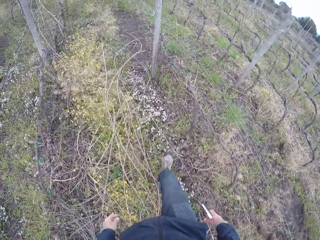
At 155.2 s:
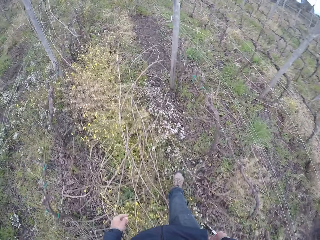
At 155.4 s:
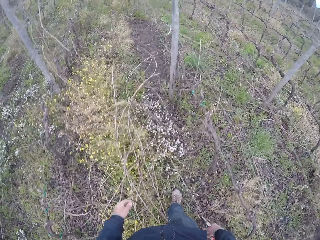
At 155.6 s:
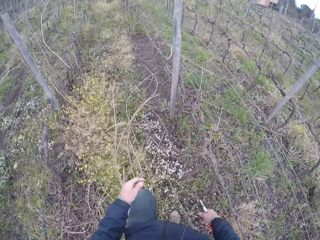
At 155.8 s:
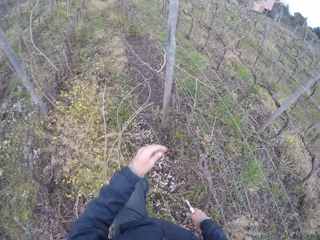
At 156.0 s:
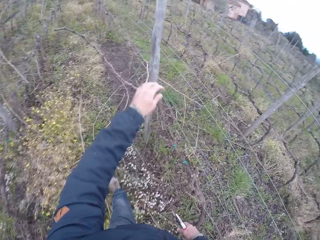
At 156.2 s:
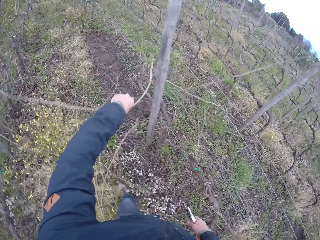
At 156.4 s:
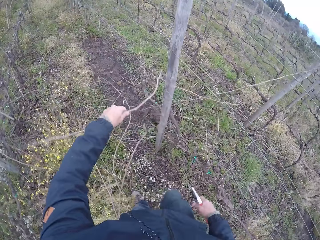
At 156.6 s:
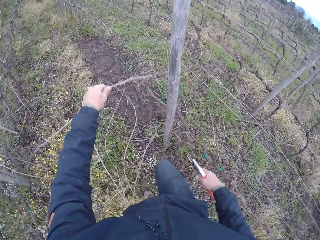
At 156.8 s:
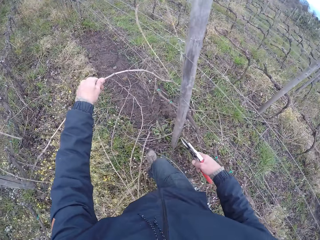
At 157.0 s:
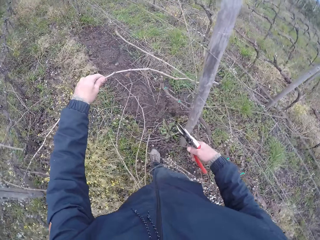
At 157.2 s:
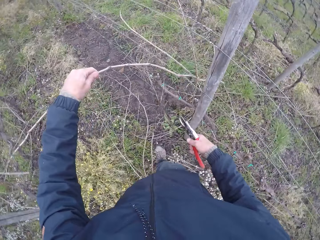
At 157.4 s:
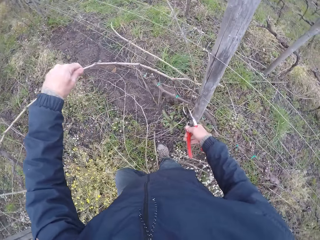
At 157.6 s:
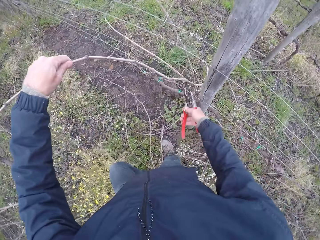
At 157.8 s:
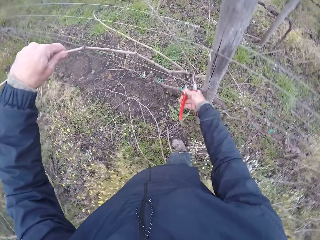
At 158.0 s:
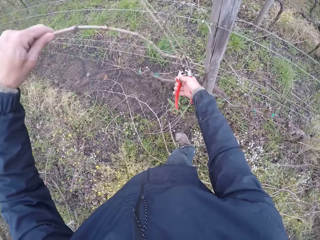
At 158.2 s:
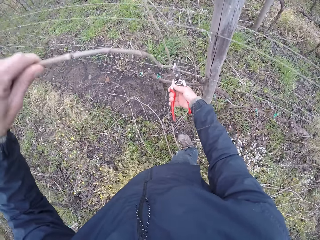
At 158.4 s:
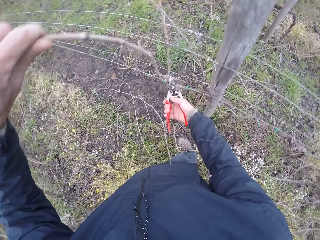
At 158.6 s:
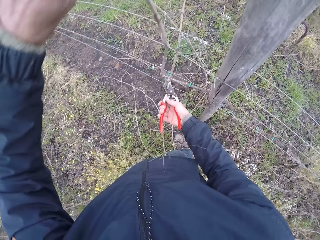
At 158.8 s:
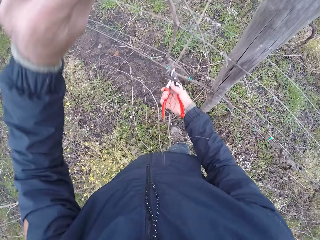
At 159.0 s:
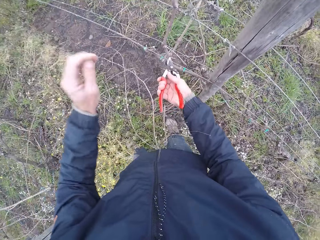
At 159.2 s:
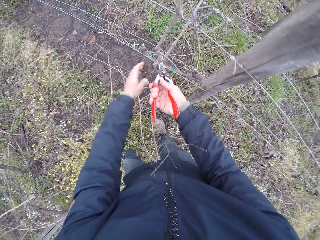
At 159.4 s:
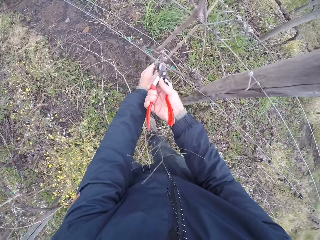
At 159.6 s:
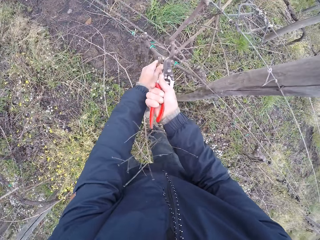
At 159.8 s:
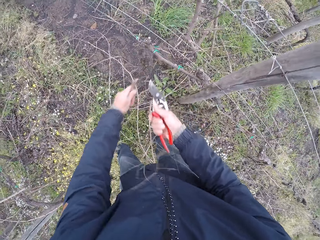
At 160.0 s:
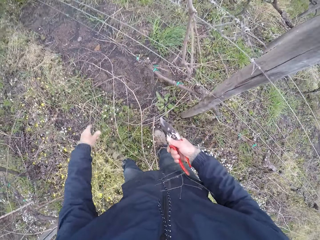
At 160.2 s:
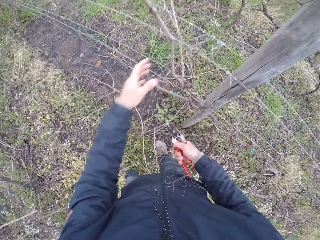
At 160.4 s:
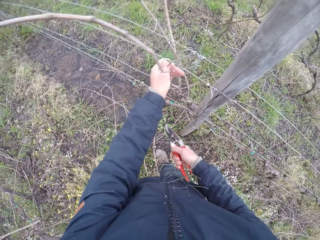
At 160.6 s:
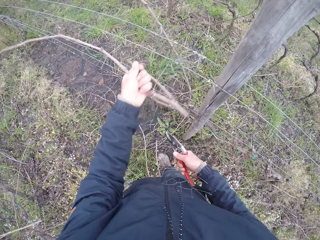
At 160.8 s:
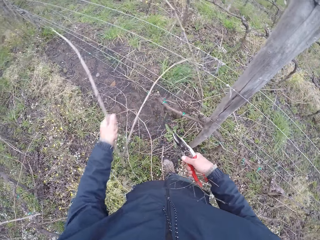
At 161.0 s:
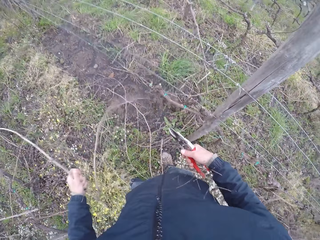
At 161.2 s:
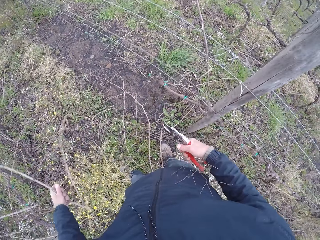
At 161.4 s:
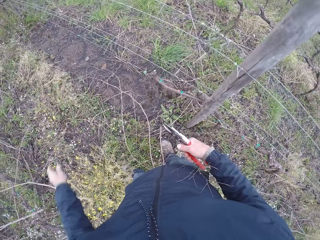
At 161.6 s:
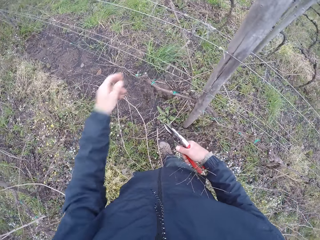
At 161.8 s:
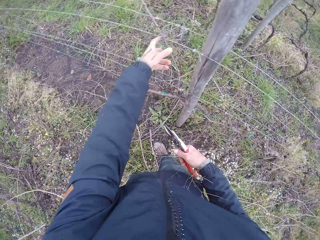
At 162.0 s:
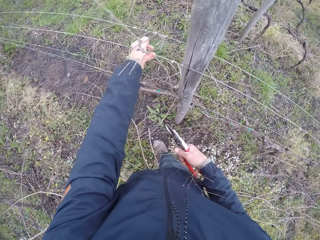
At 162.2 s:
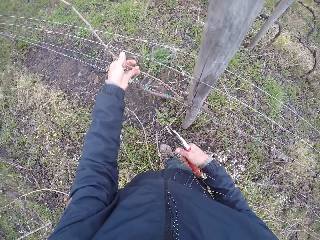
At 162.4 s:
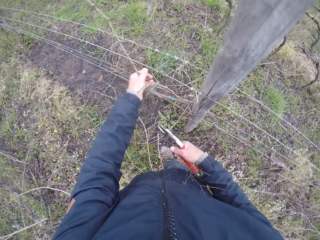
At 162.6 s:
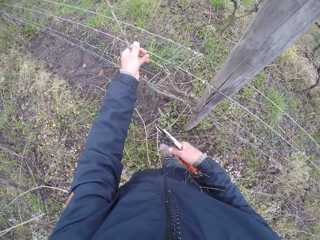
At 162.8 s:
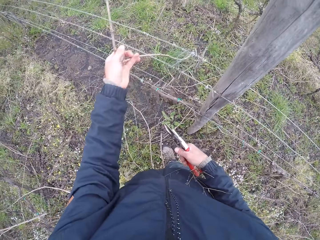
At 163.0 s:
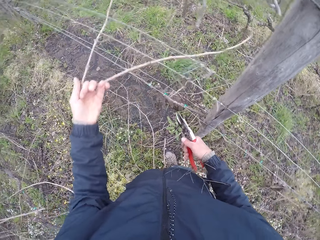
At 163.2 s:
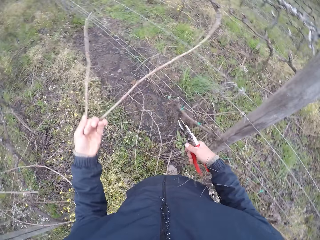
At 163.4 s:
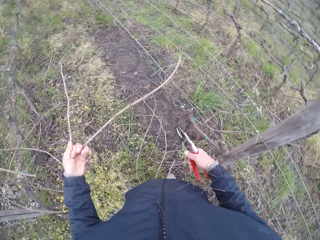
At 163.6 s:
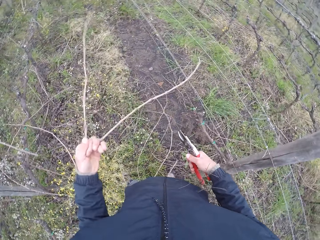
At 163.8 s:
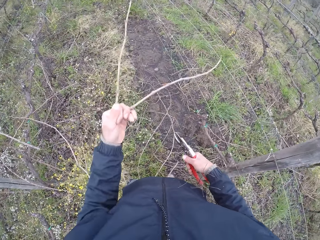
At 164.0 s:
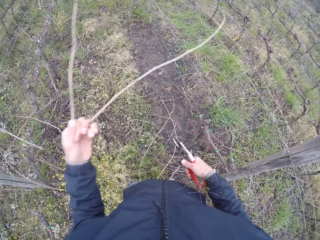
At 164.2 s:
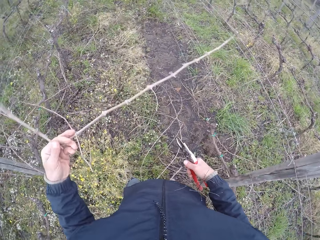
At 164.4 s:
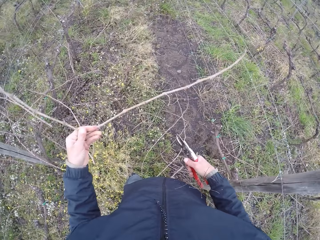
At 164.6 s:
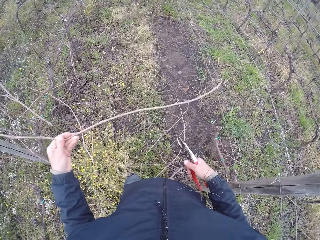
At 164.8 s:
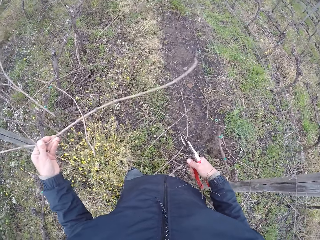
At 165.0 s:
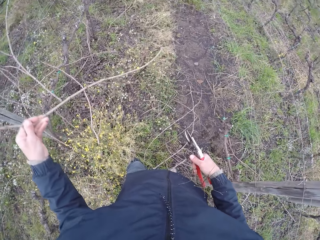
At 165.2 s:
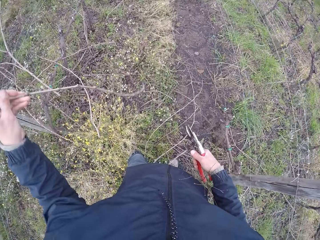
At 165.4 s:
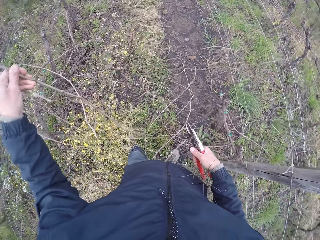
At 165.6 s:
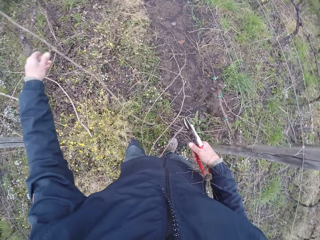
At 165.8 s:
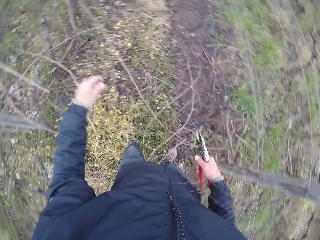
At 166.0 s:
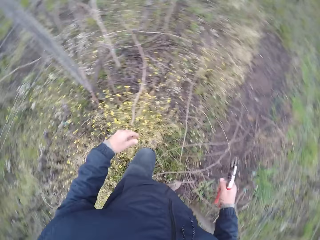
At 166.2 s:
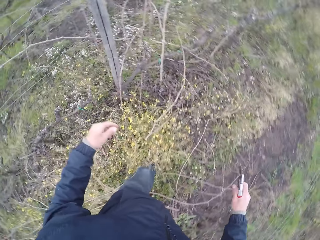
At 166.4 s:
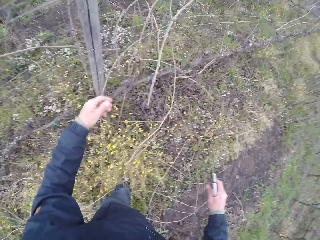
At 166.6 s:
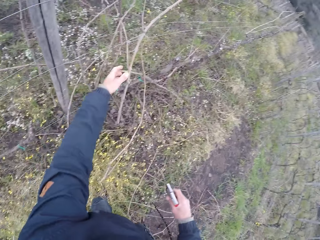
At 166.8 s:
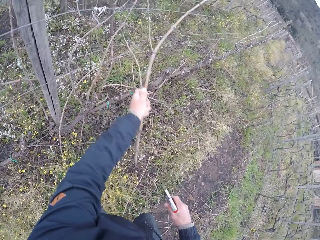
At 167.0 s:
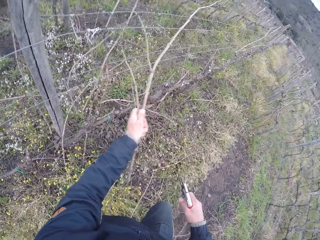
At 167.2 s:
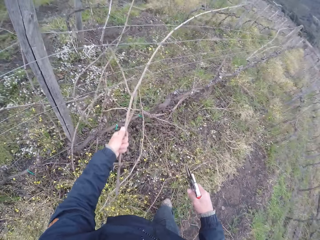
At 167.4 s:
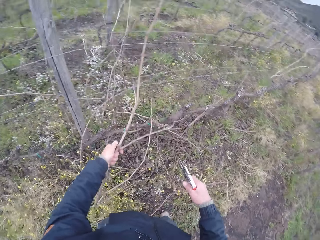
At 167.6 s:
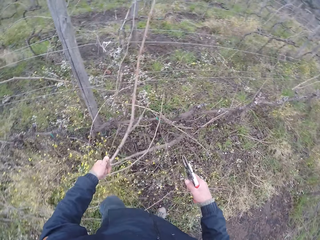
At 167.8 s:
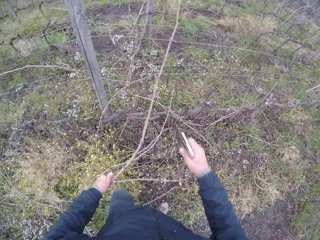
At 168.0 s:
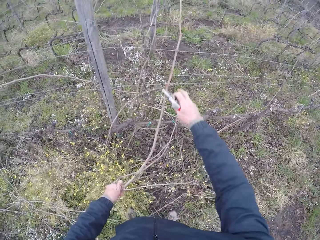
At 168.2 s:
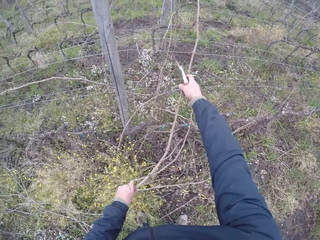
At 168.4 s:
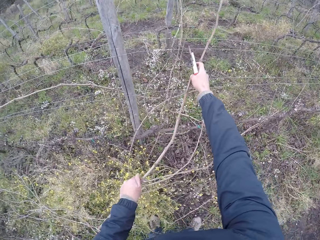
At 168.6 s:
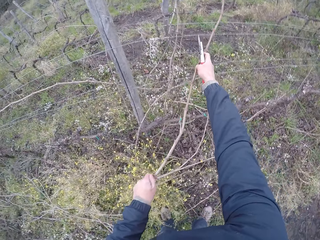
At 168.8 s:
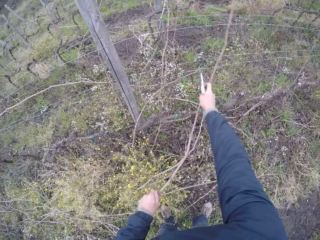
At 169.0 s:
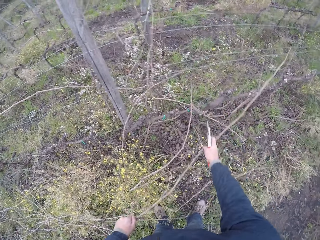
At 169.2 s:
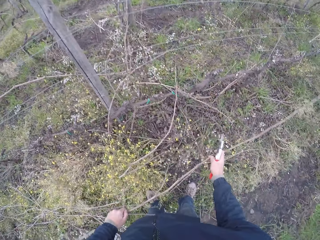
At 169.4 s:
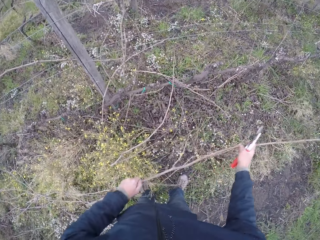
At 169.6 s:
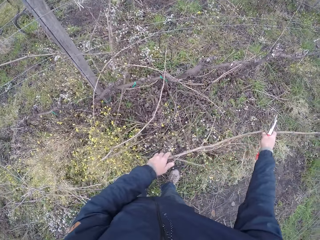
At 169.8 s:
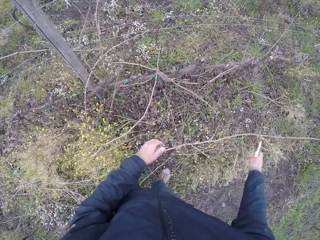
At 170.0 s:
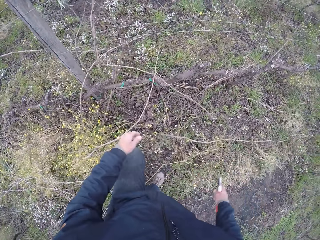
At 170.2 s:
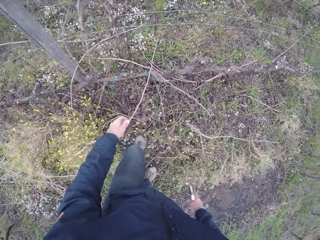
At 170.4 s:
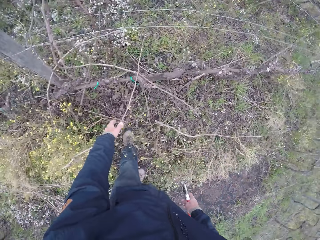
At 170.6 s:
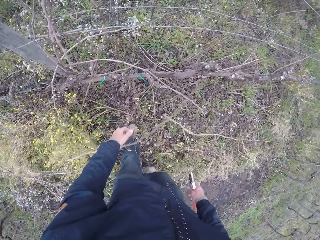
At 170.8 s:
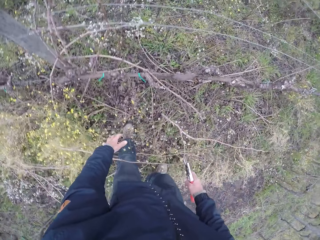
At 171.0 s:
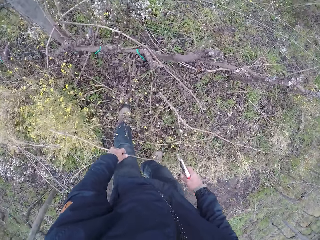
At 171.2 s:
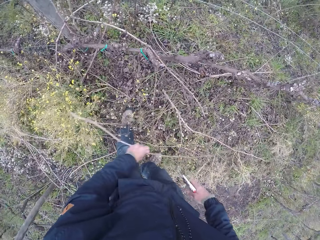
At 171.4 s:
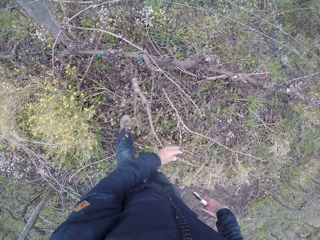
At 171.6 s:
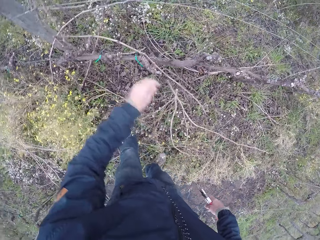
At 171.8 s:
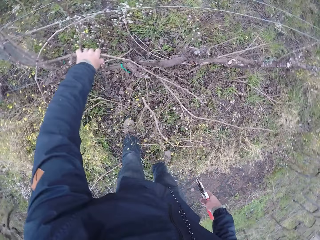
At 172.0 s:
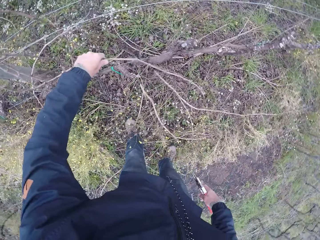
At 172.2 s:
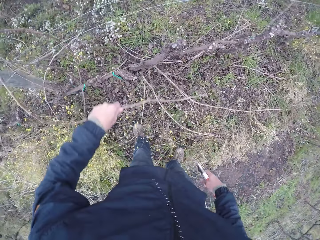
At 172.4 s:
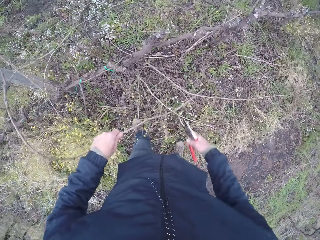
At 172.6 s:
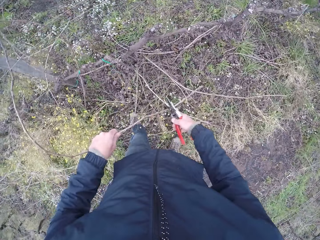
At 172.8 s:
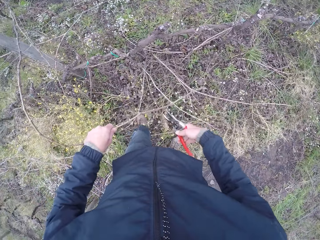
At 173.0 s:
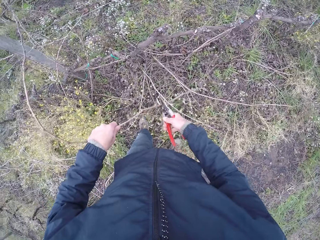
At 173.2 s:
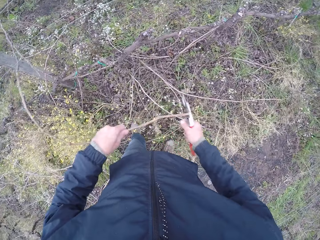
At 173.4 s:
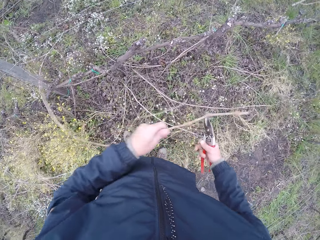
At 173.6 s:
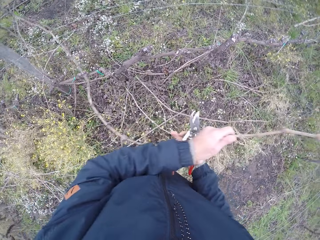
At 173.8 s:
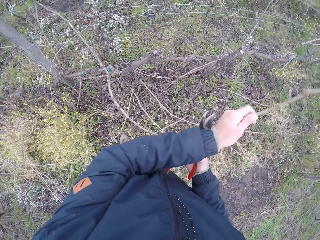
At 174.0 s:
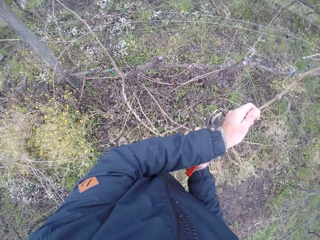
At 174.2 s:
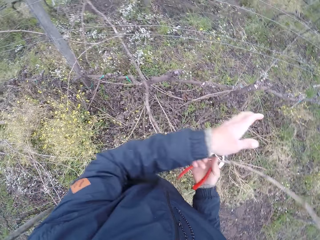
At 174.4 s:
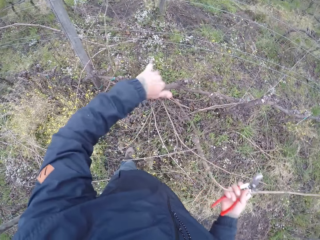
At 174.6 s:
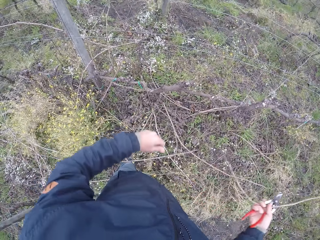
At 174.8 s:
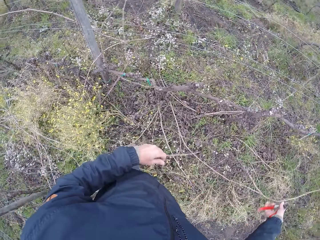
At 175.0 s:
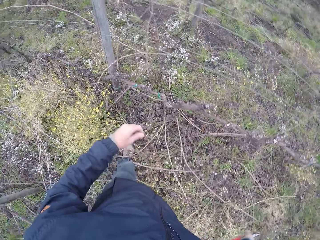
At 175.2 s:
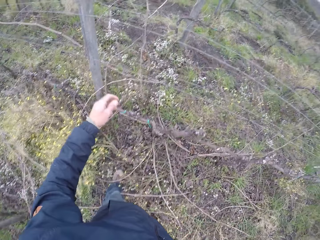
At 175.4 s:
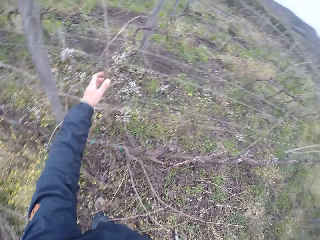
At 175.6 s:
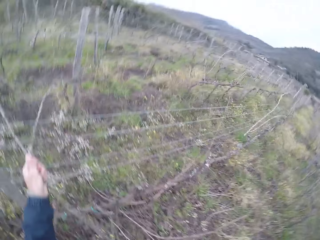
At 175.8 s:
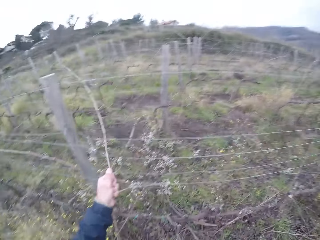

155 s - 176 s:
The camera wearer walks beside the fence. She pulls out a dead branch or stem from the wire fence with her left hand. She holds the stem. She cuts the dead branch in her left hand with the plier or secateurs in her right hand. She holds the dead branch with her left hand. She holds the secateurs with the hands. She cuts the dead branch in her left hand with the plier in her right hand. She holds the secateurs with the right hand. She pulls out a dead branch from the wire fence with her left hand. She drops the dead branch in her left hand on the ground. She pulls out a dead branch from the wire fence with her left hand. She holds the stem. She drops the dead branch in her left hand on the ground. She pulls a dead branch from the wire fence with her left hand. She pulls out the dead branch on the wire fence with her hands. She drops the dead branch in her left hand on the ground. She picks up the stem. She pulls out a dead branch from the wire fence with her left hand. She puts the stem down. She picks up the stem with the left hand. She holds the stem. She cuts the dead branch in her left hand with the plier in her right hand. She holds the stem. She drops the dead branch in her right hand on the ground. She pulls out a dead branch from the wire fence with her left hand.
